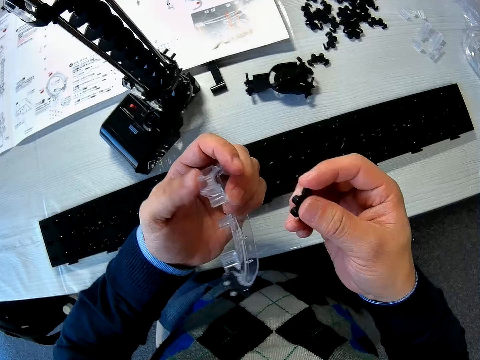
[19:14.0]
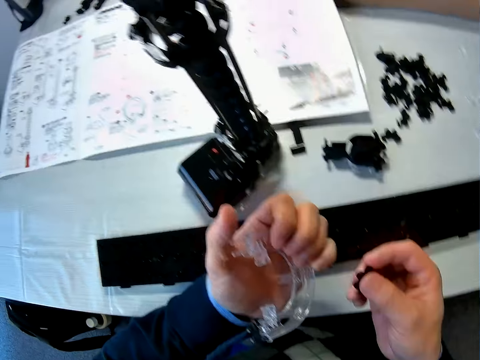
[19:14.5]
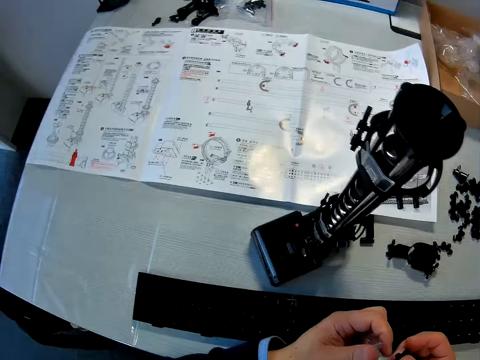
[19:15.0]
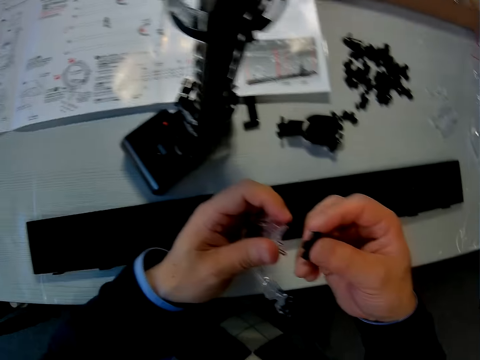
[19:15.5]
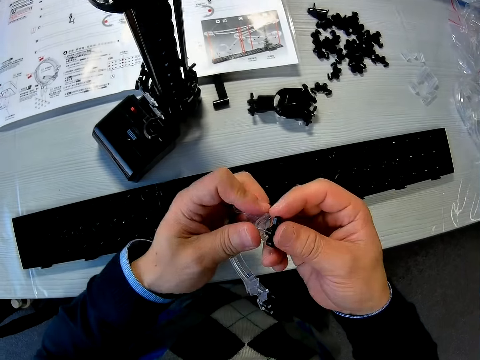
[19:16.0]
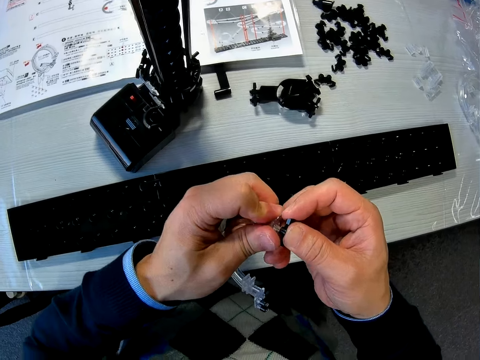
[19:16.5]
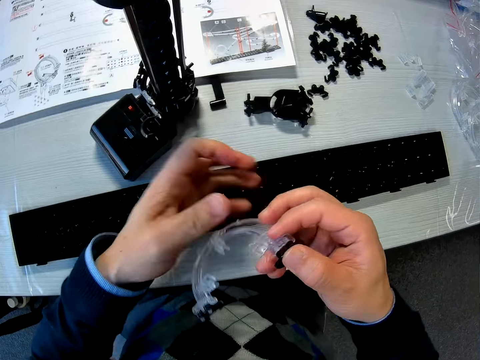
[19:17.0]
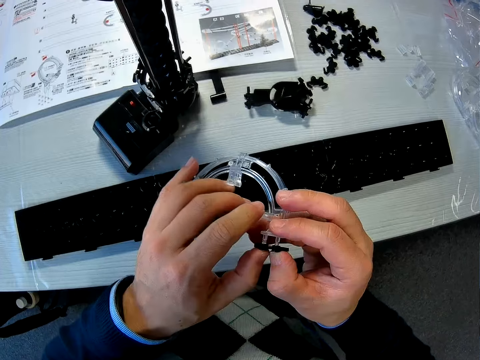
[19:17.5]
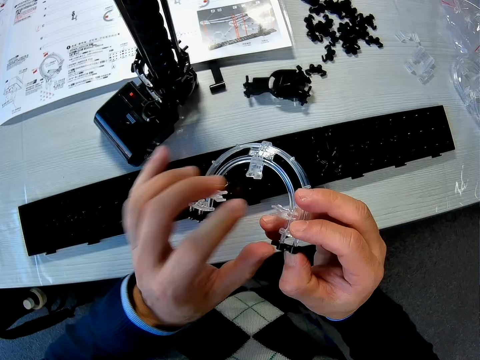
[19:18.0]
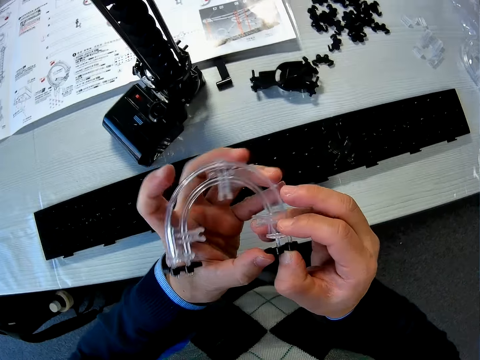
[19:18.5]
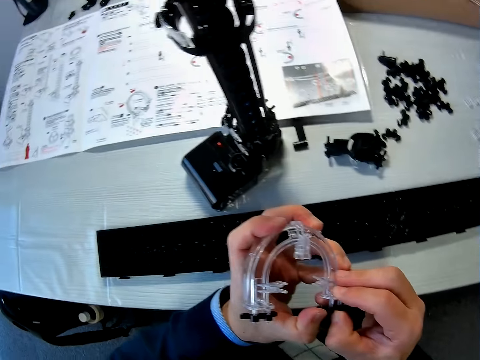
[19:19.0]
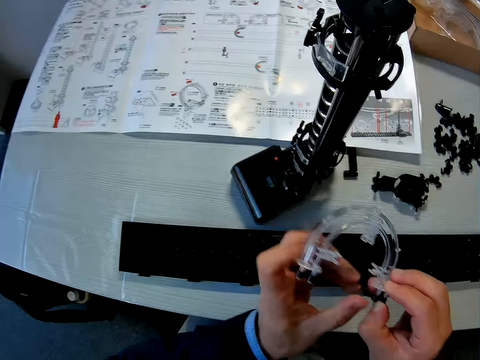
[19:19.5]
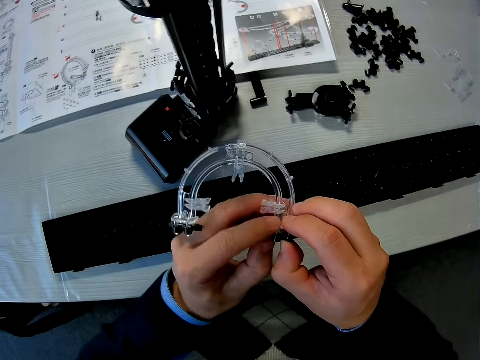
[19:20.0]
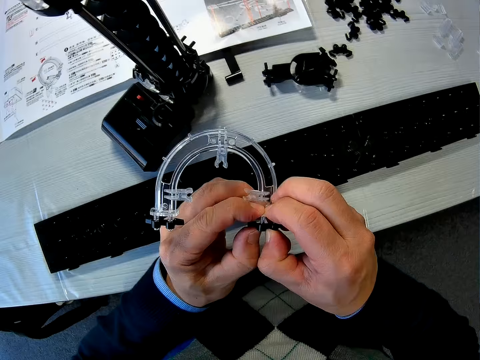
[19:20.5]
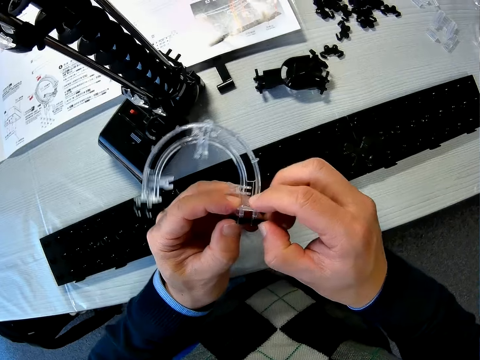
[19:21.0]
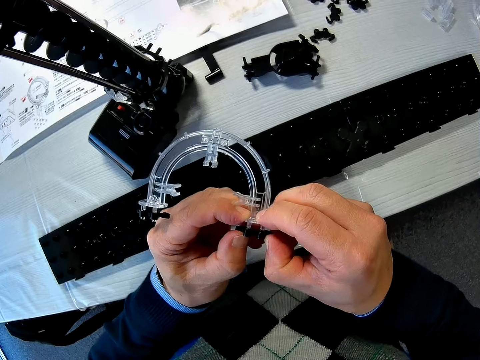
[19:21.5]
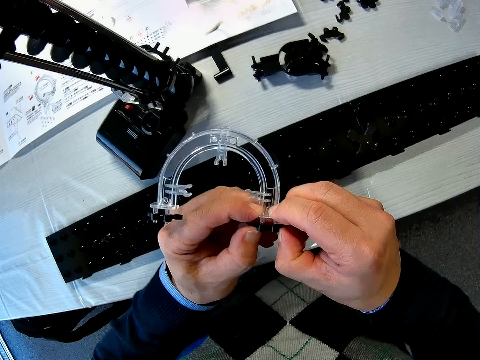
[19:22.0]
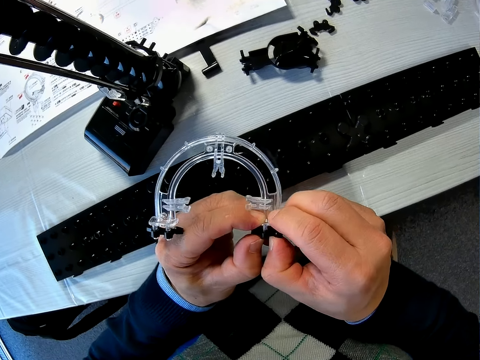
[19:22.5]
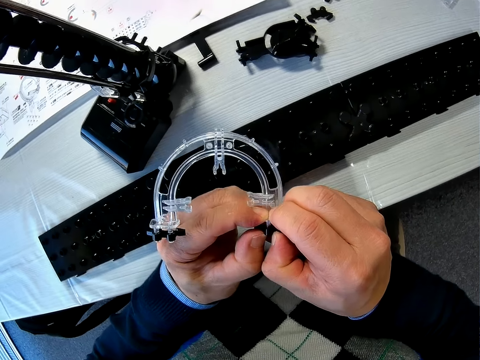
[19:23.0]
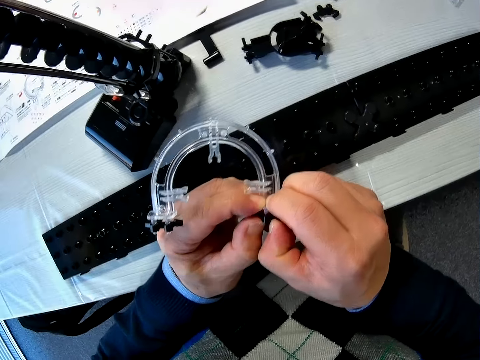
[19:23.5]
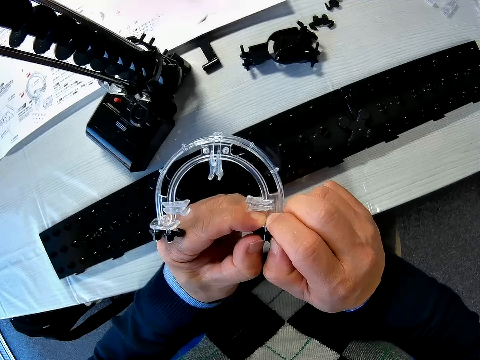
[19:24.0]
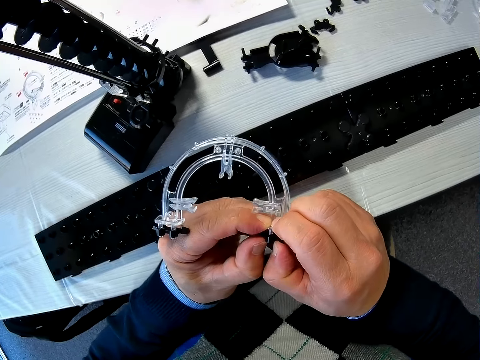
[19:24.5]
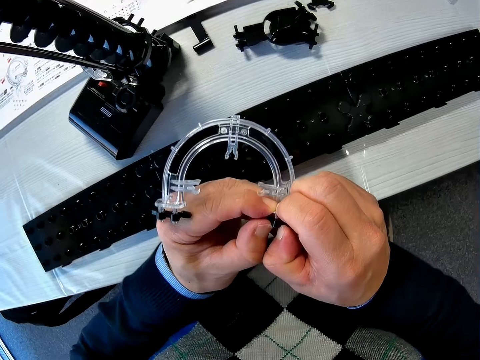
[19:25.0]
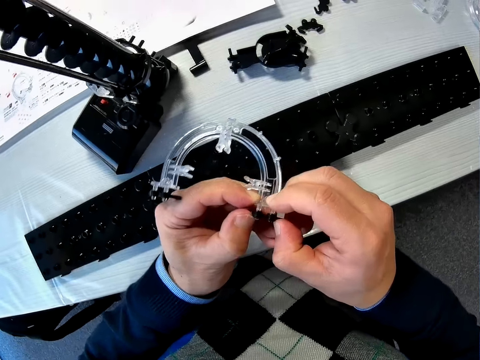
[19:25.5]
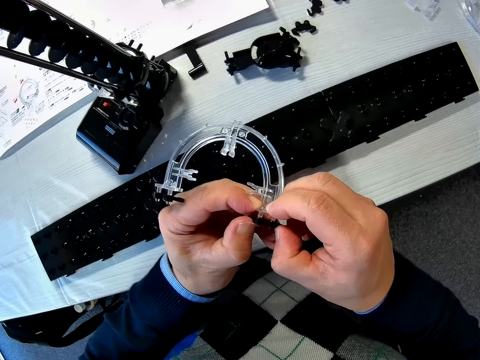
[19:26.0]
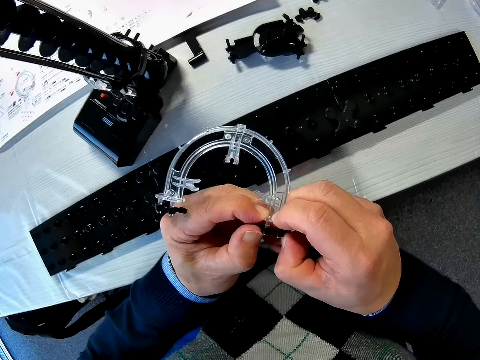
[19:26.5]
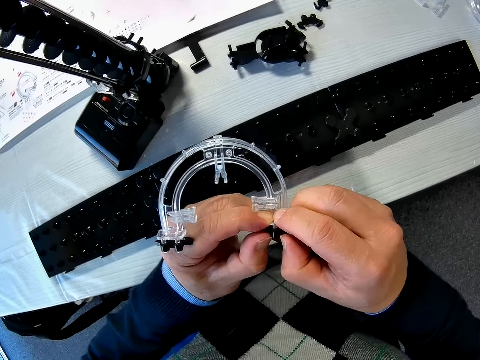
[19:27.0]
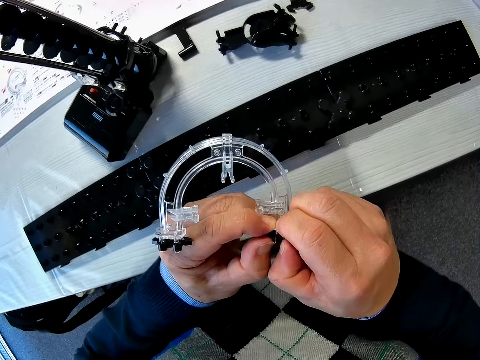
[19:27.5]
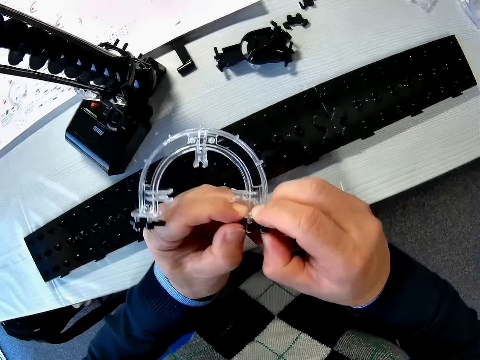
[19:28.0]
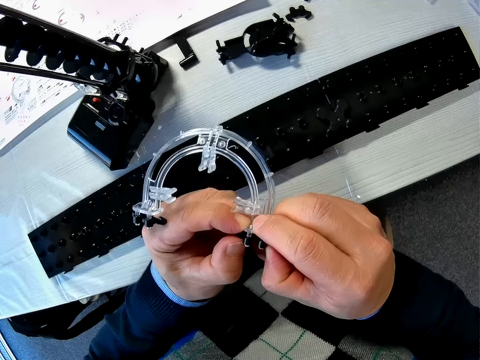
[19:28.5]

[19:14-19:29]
The camera wearer looks at the corner part. He fixes the black marble roller coaster part on the white marble roller coaster part with both hands.

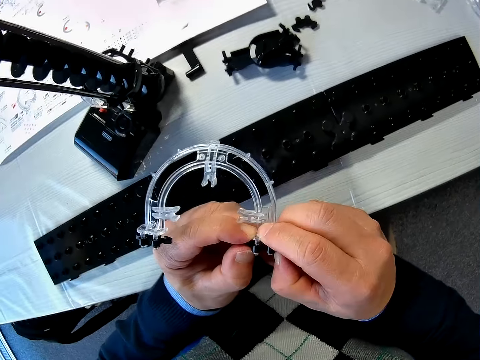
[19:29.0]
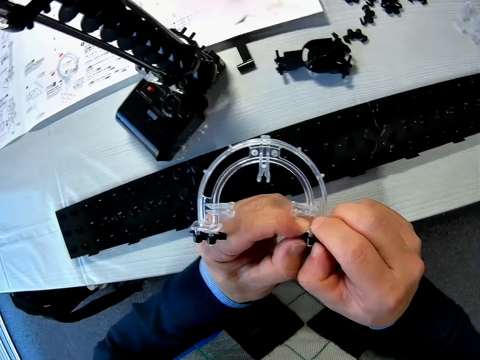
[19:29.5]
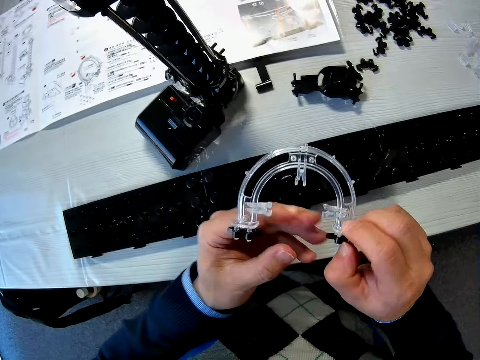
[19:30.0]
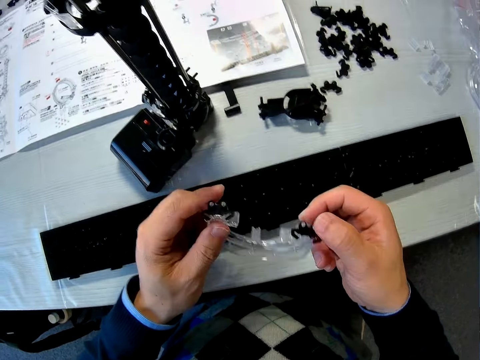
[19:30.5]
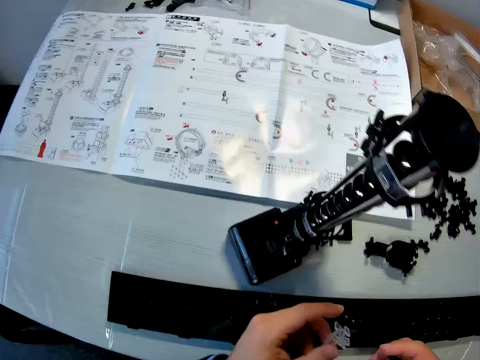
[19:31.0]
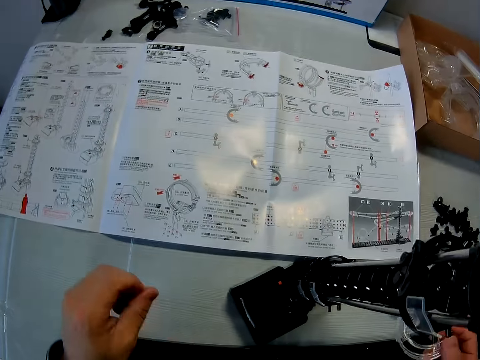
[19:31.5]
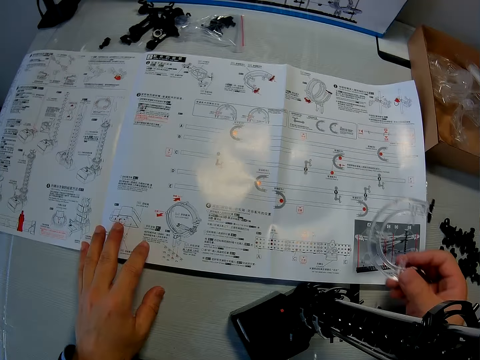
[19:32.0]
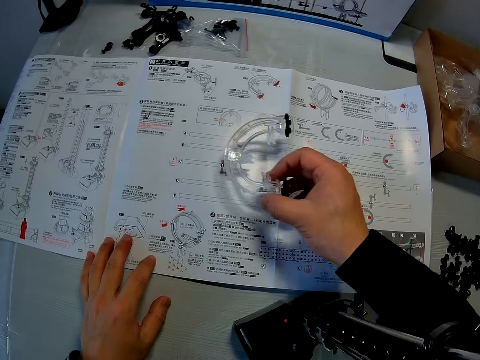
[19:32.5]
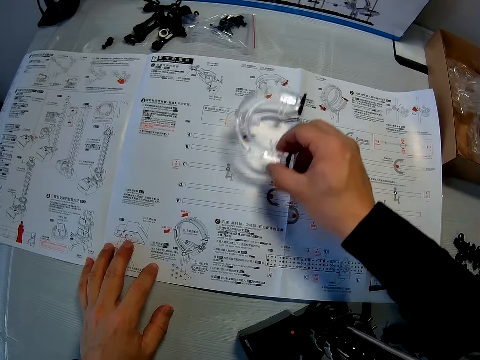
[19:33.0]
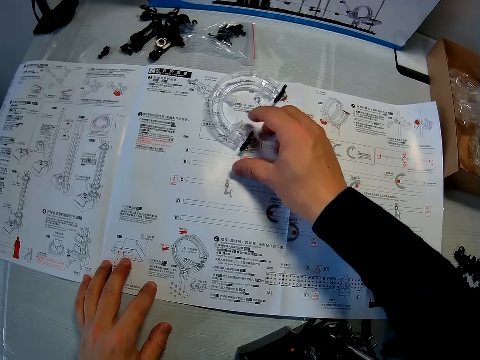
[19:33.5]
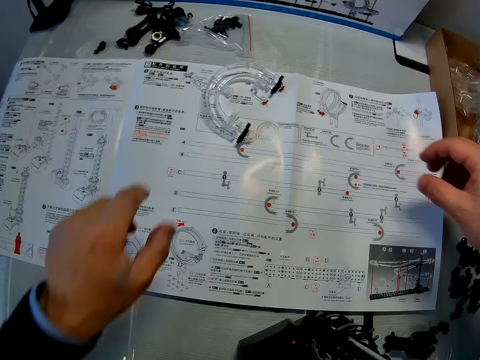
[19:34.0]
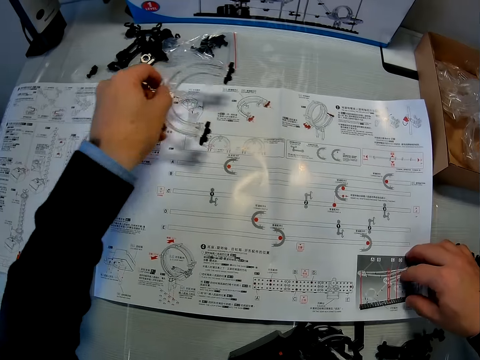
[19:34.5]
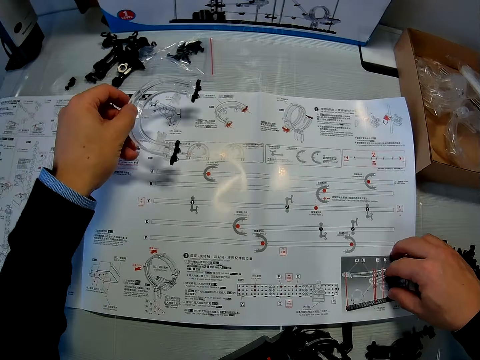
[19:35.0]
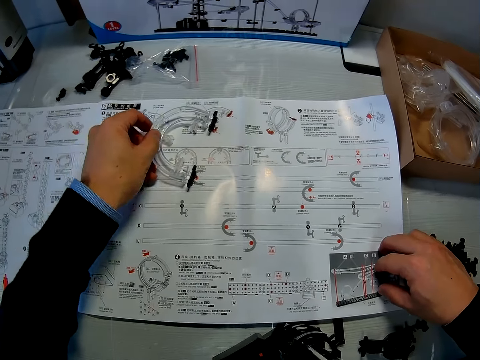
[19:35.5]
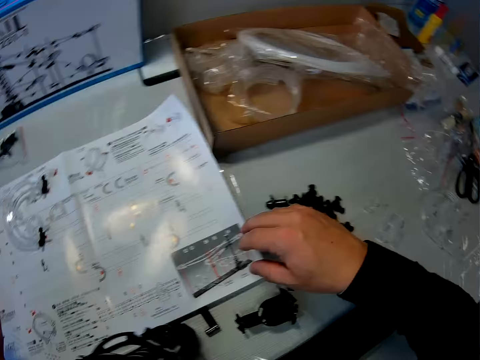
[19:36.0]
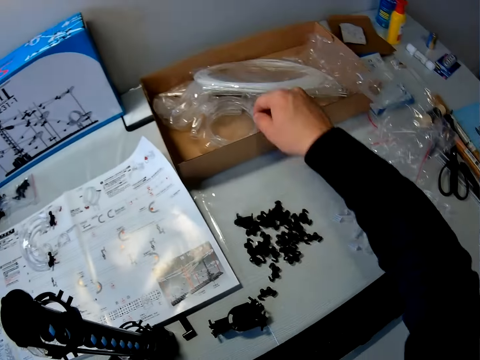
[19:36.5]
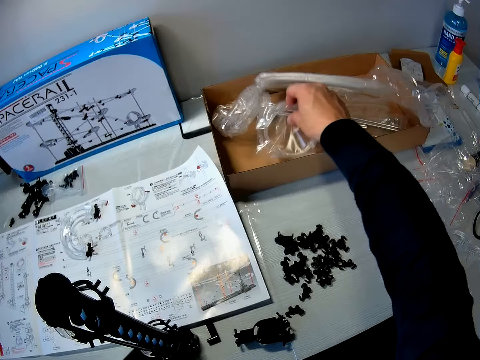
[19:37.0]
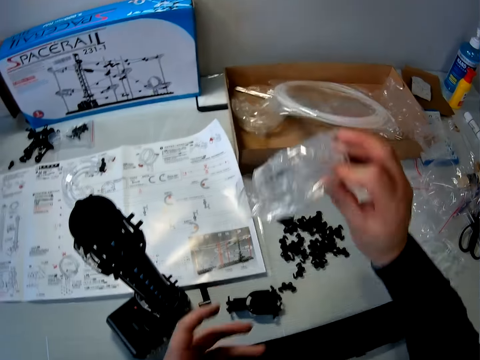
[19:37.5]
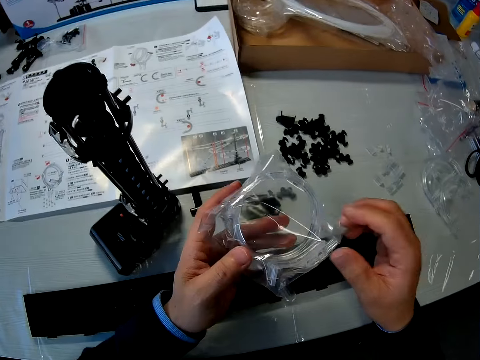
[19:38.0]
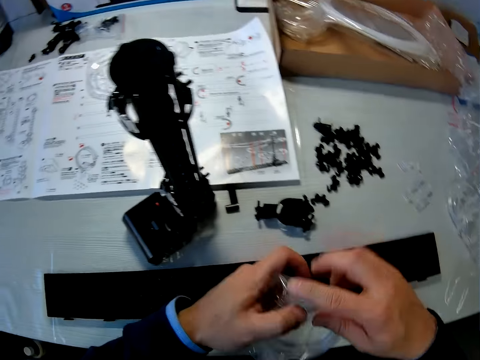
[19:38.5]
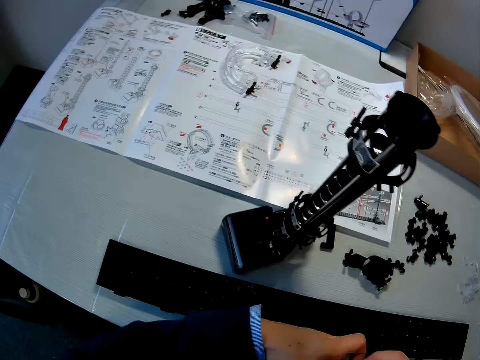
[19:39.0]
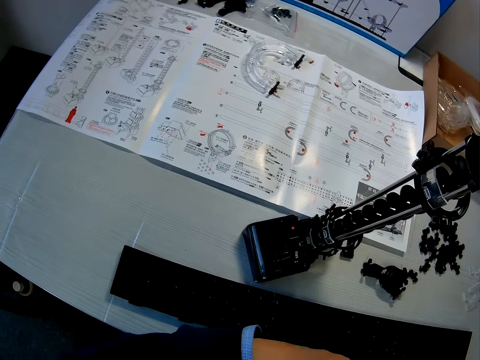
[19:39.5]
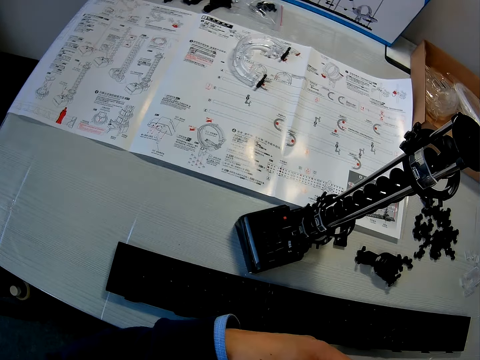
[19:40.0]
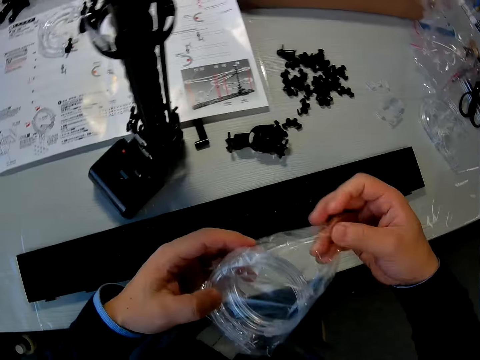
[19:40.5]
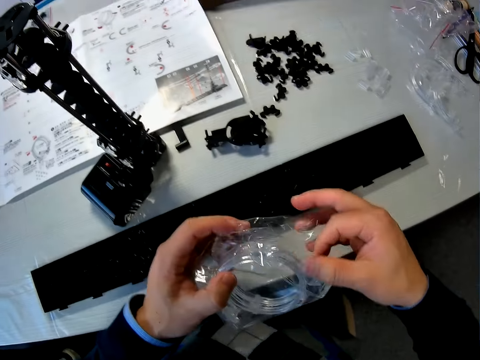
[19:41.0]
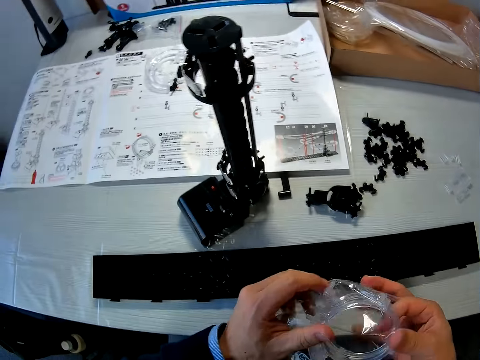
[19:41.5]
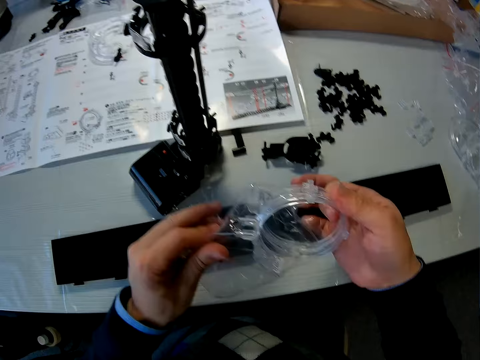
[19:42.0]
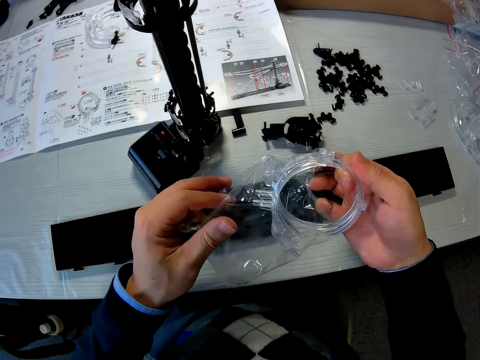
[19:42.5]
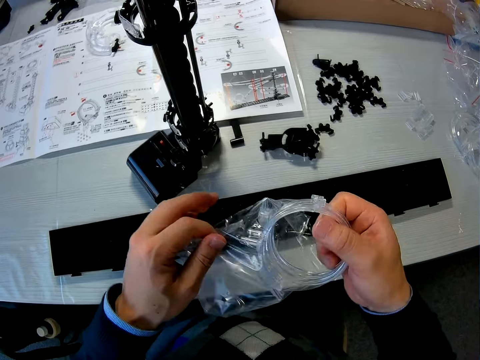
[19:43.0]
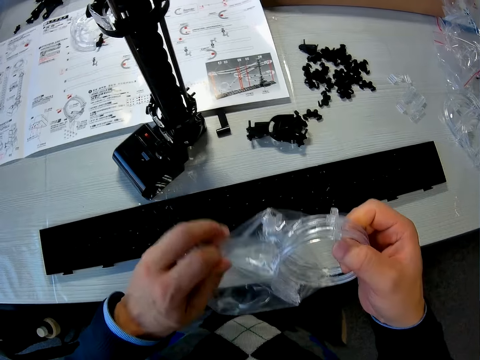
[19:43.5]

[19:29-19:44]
The camera wearer reads the manual. He drops the white marble roller coaster part or corner part on the table with his right hand. He raises the white marble roller coaster part on the table with his left hand. He drops the white marble roller coaster part on the table. He picks up another white marble roller coaster part with his right hand and passes the white marble roller coaster part to his left hand. He unwraps the corner part. He removes the white marble roller coaster part from its wrapper with his right hand.
